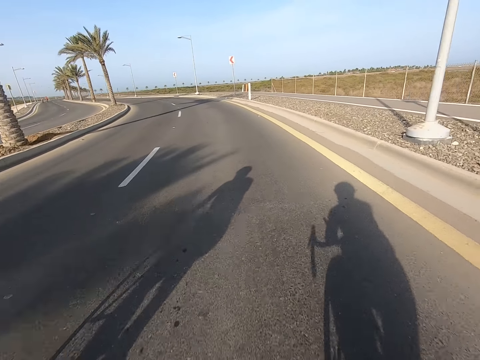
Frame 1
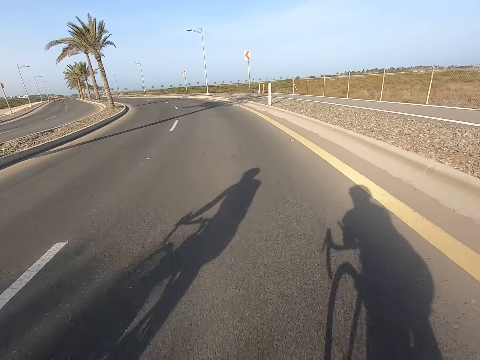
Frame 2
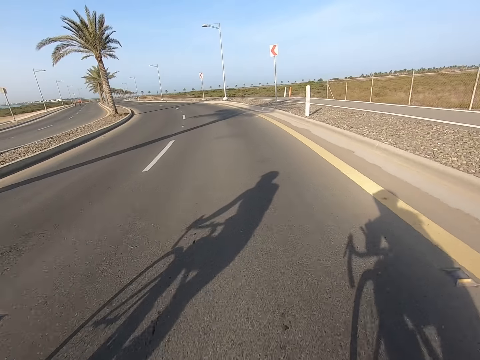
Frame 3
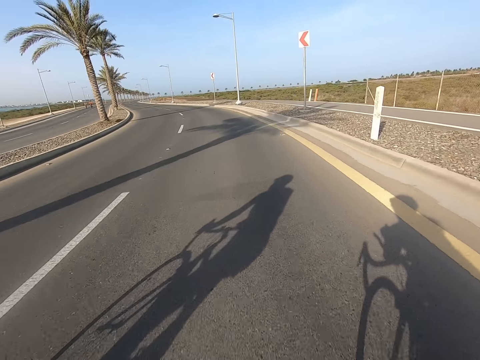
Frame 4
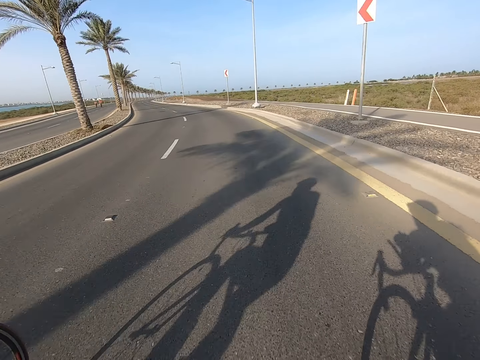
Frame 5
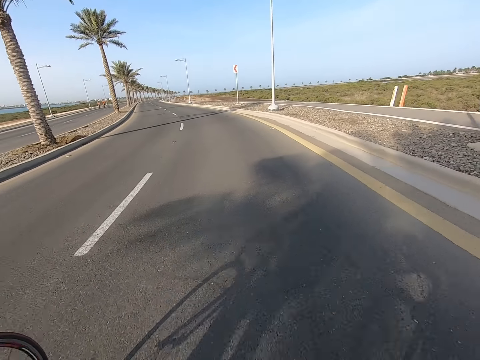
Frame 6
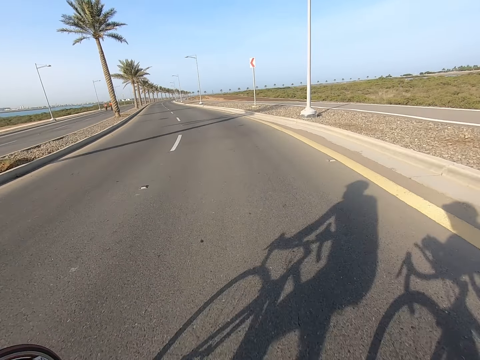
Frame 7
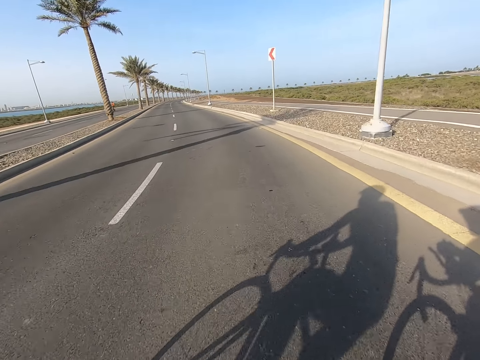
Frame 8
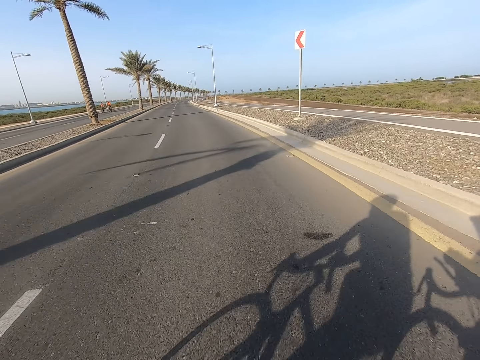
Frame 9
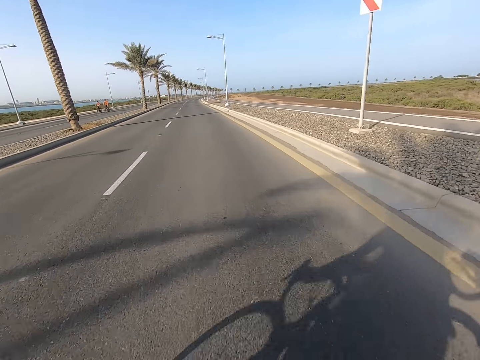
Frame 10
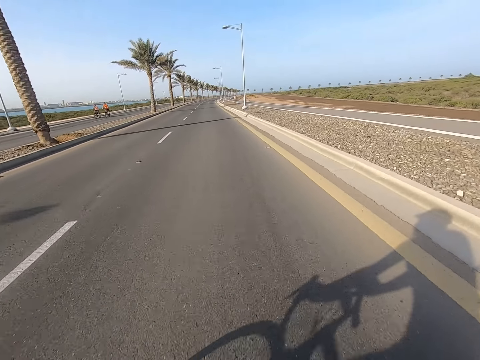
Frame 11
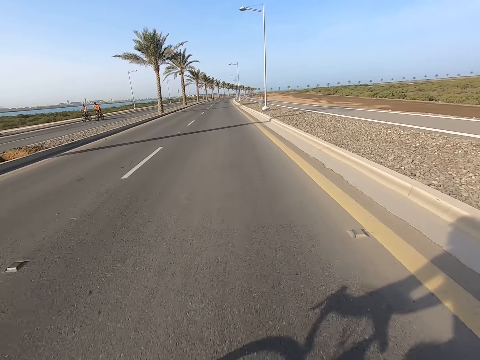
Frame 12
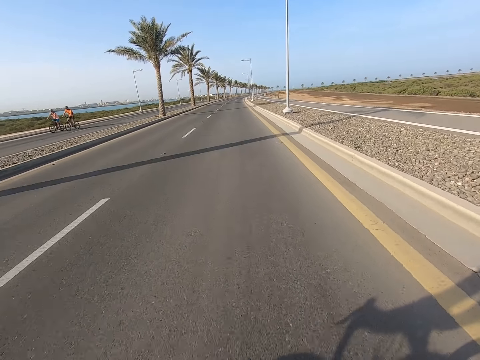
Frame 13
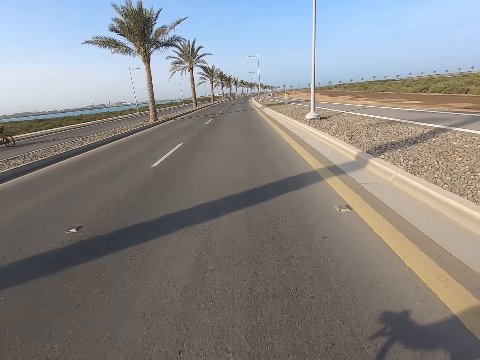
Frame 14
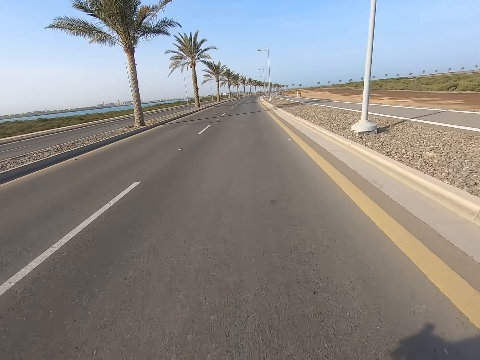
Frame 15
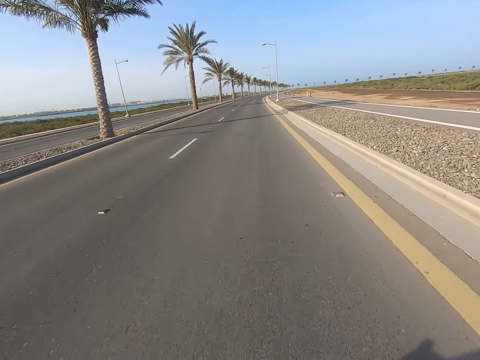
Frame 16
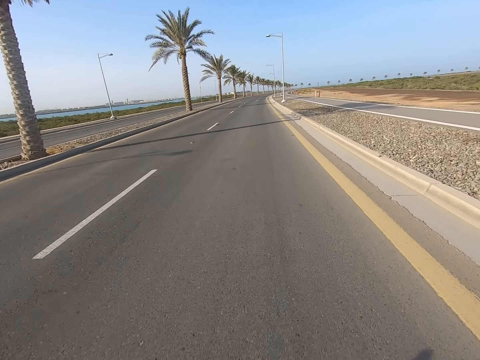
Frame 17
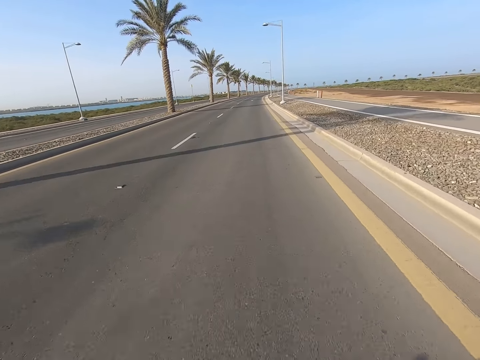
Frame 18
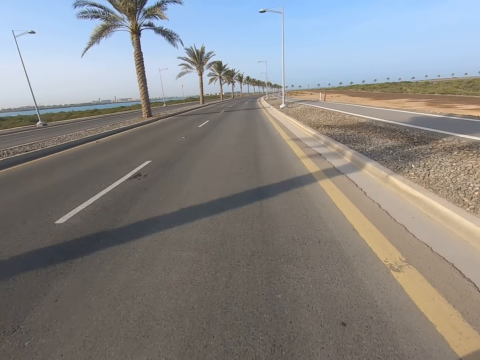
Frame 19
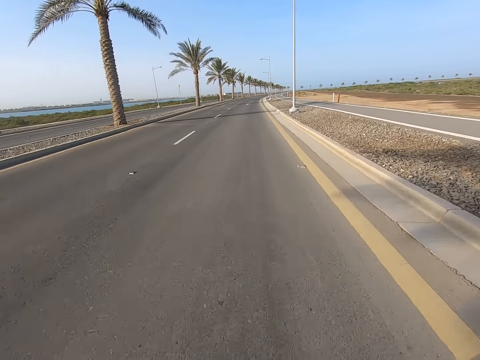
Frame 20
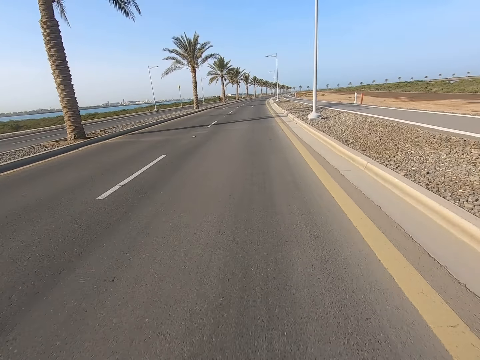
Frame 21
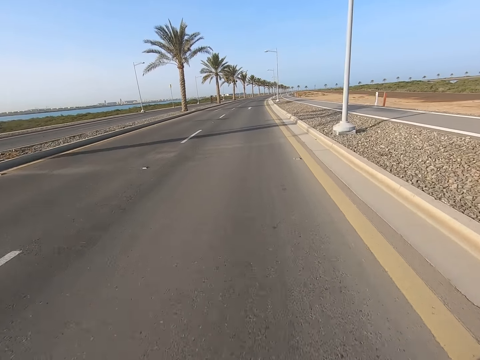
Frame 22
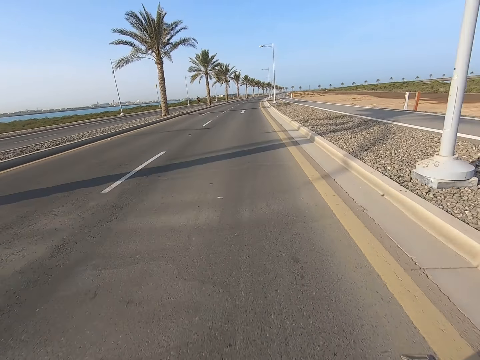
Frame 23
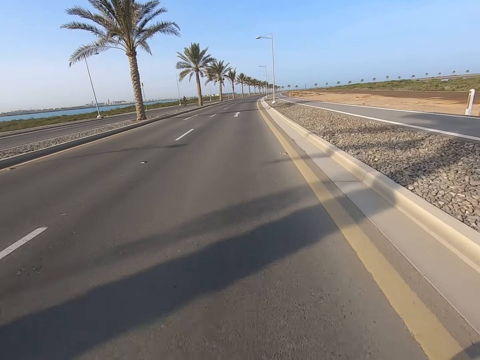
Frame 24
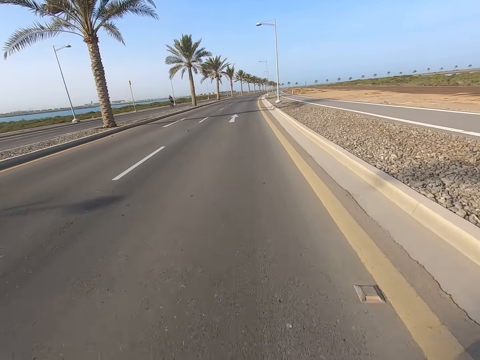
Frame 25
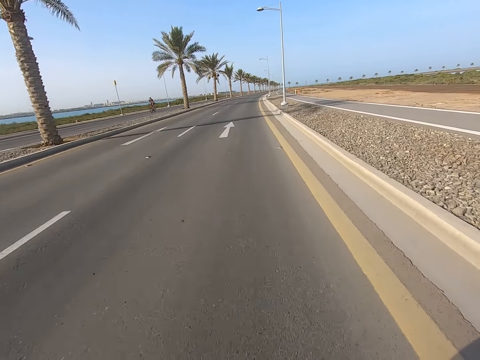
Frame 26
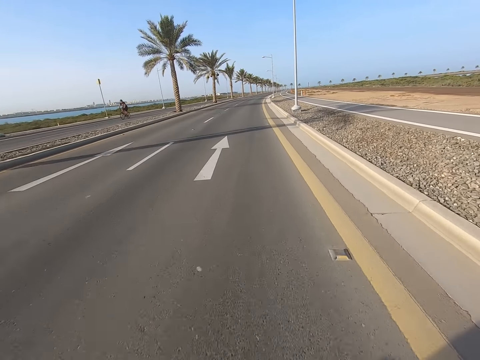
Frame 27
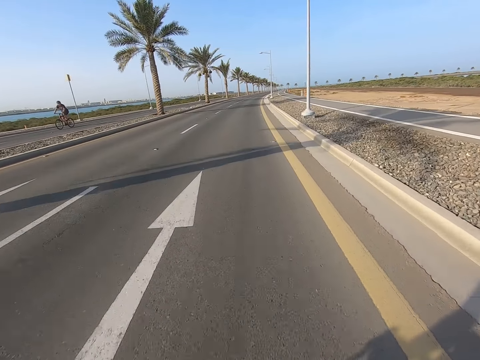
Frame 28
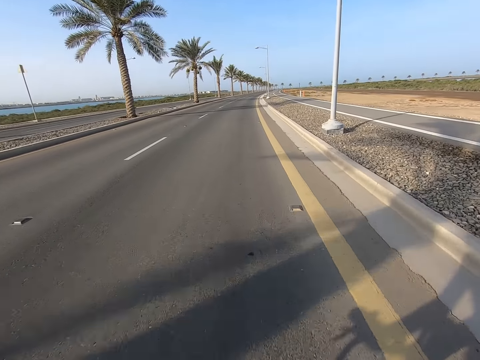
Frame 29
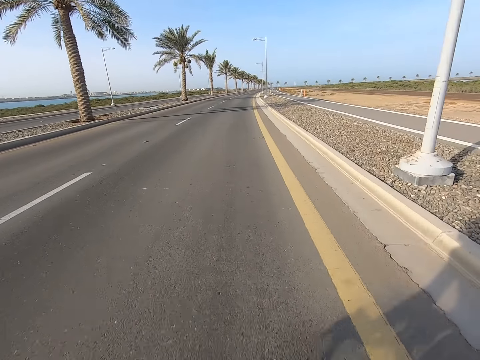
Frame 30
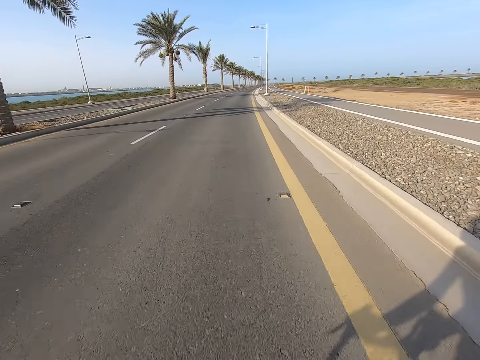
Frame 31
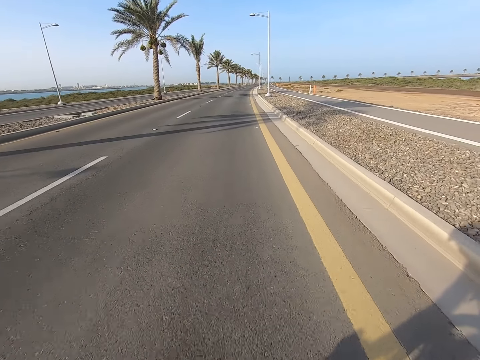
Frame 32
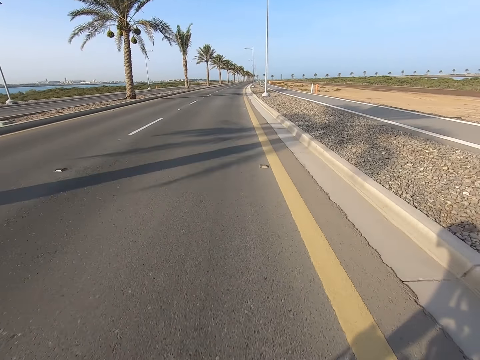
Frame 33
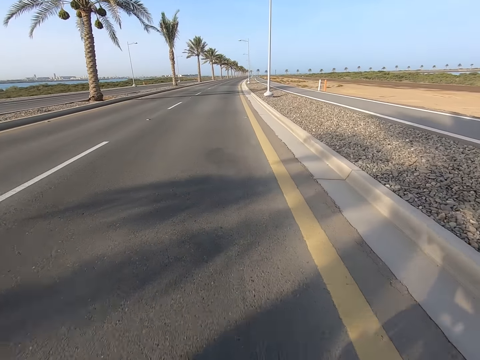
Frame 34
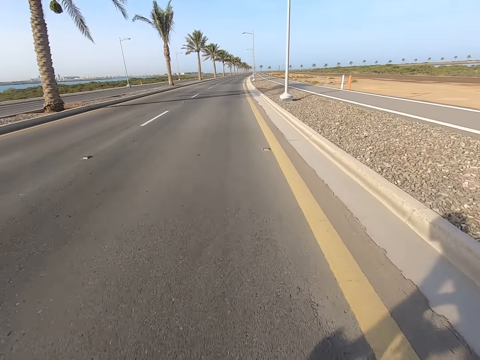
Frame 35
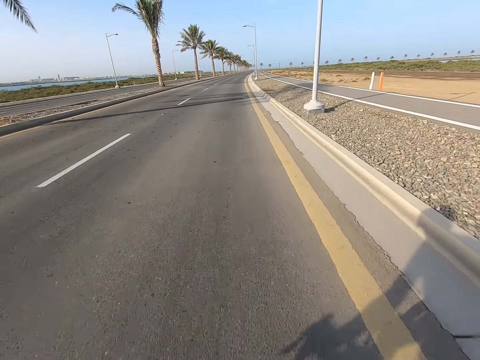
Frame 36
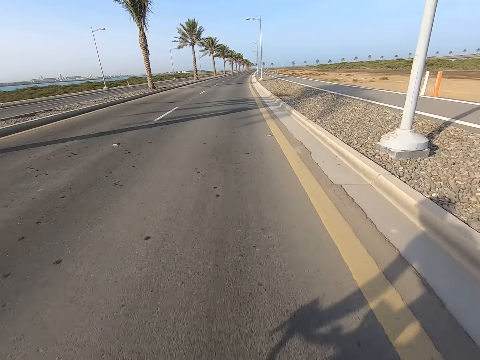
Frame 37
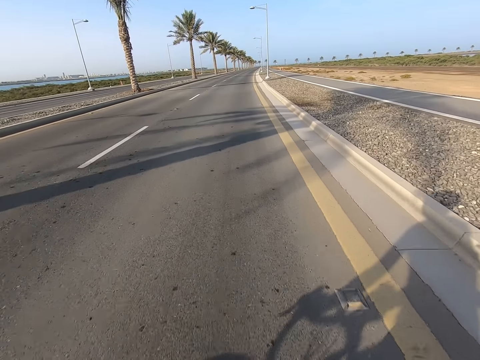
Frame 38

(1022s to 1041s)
The camera wearer passes oncoming bicycles on another road. They pass an oncoming bicycle on another road.

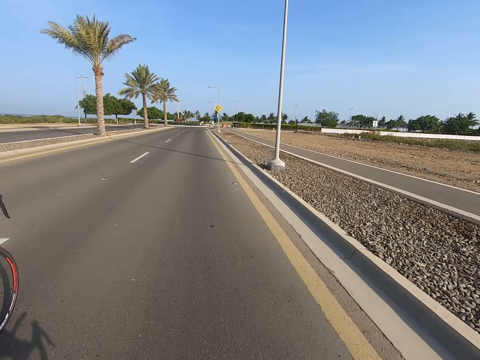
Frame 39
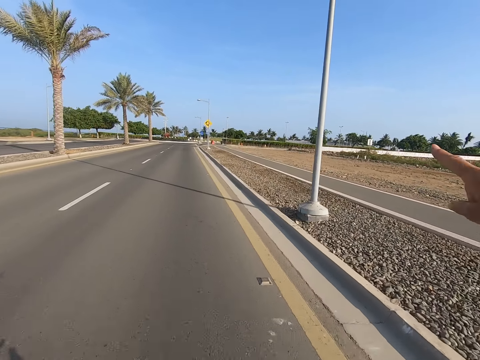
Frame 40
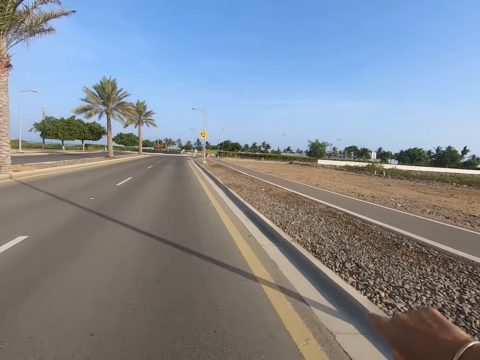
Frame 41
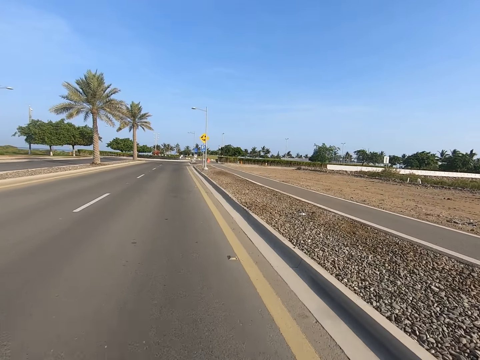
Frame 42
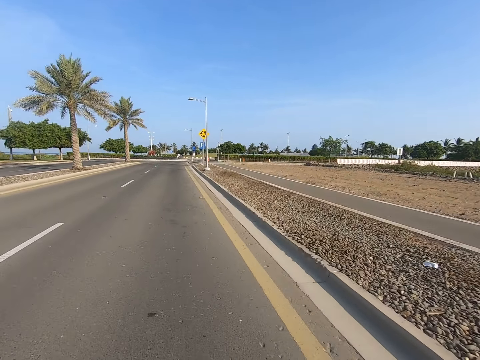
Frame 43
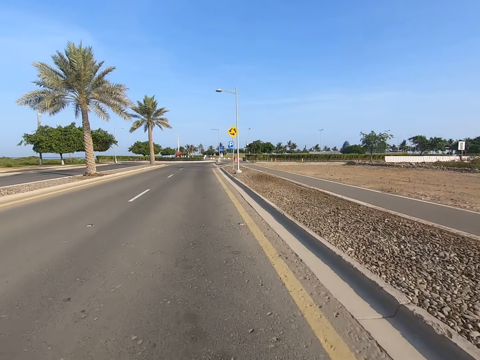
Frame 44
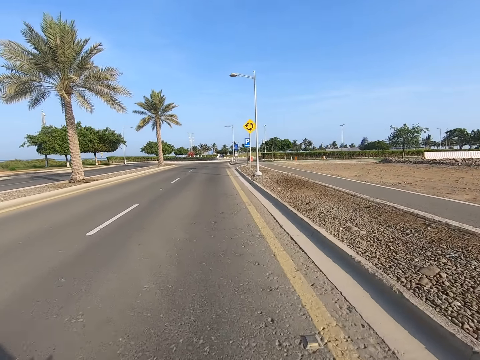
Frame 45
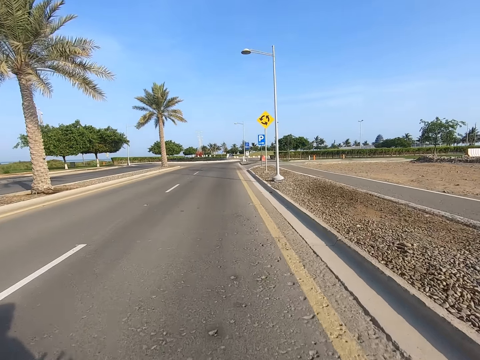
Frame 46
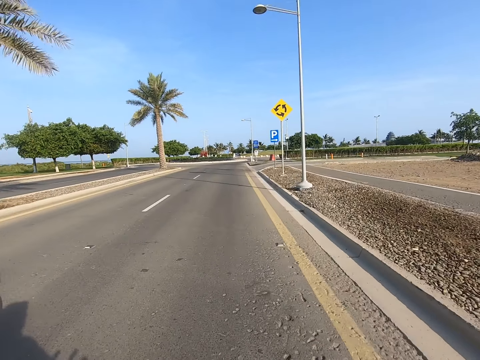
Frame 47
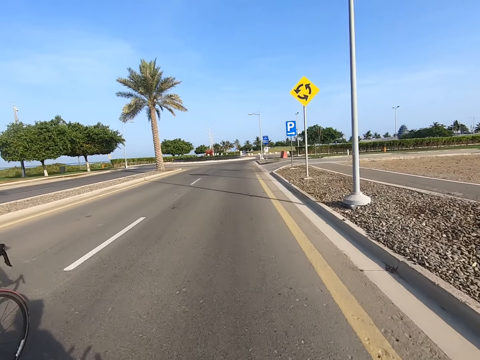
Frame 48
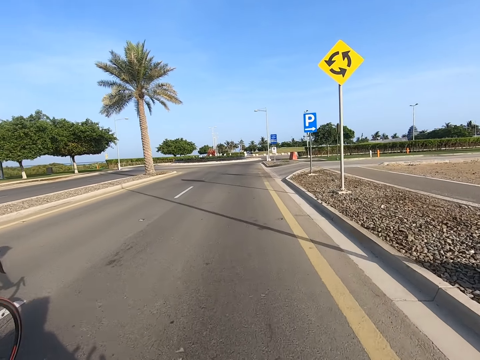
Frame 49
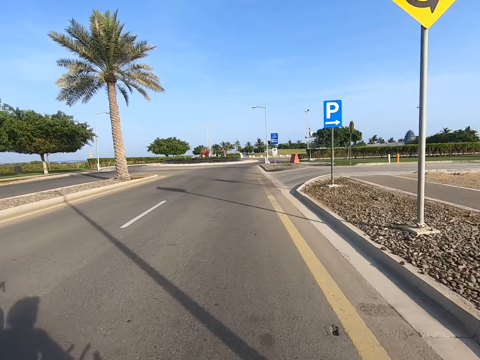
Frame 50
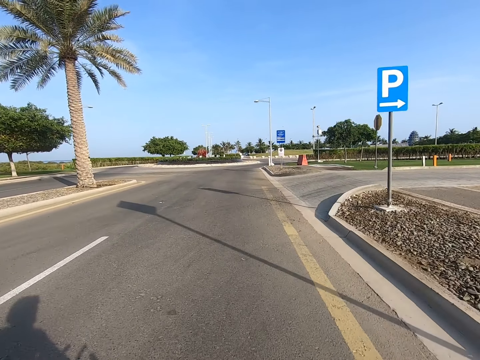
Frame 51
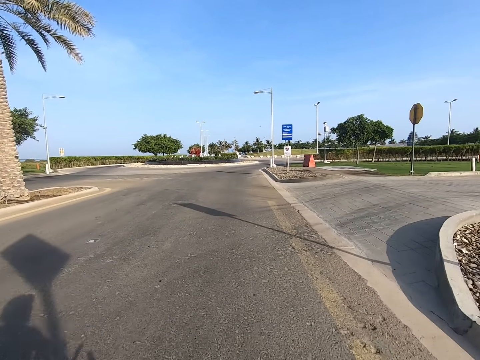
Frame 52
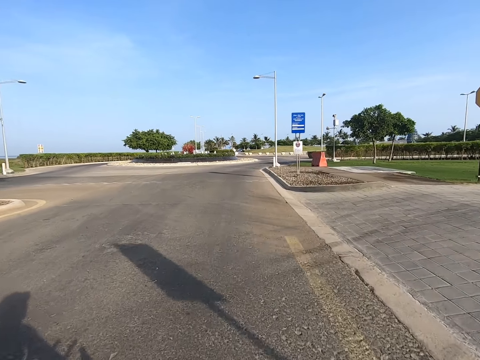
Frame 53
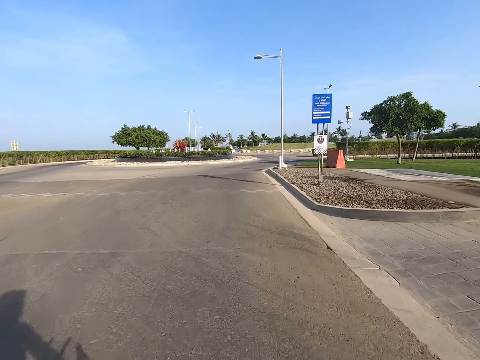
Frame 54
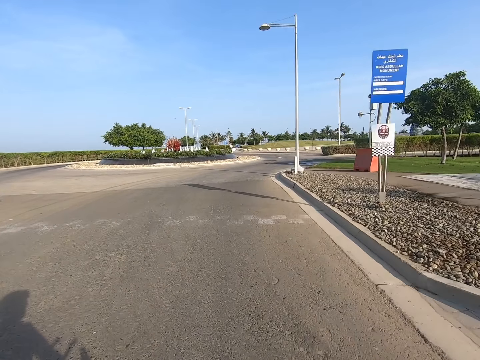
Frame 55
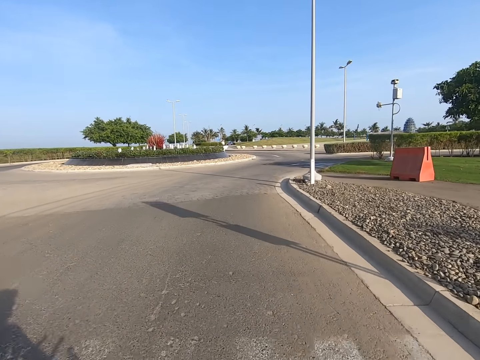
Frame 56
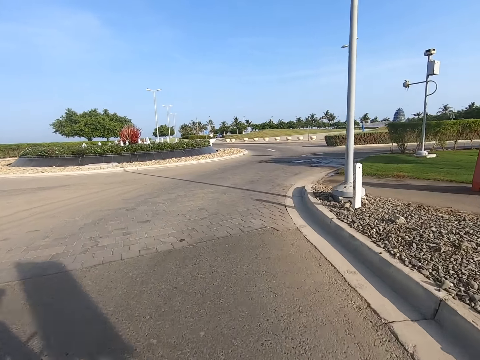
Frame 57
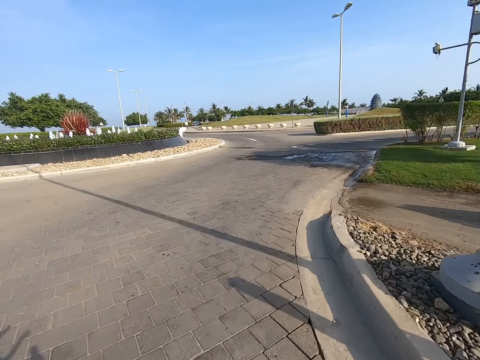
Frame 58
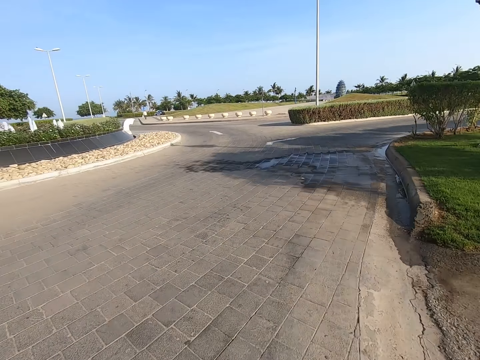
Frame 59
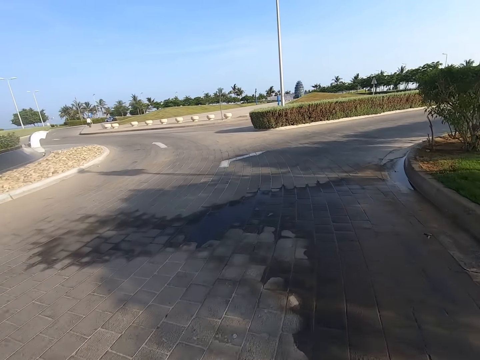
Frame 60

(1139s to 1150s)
The camera wearer points the finger forward. They make a hand gesture to a man.
